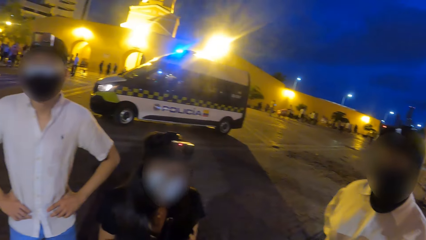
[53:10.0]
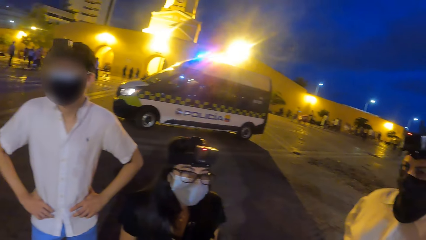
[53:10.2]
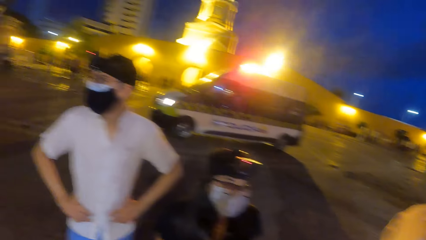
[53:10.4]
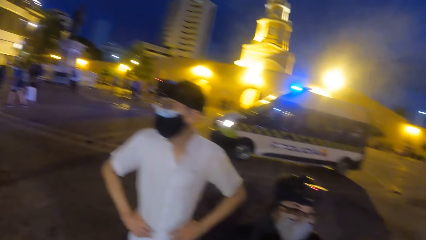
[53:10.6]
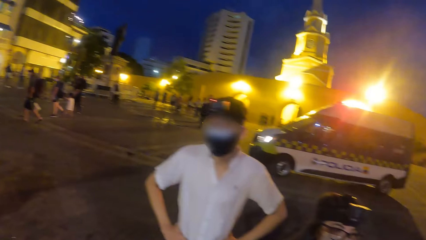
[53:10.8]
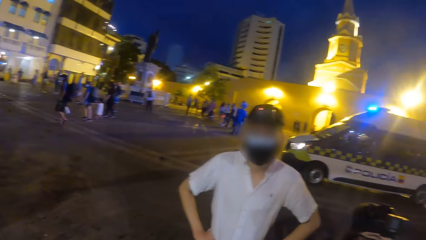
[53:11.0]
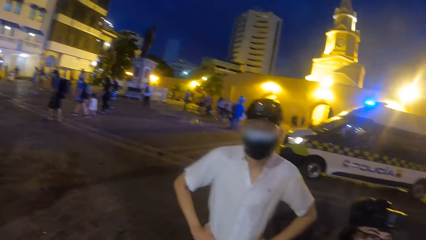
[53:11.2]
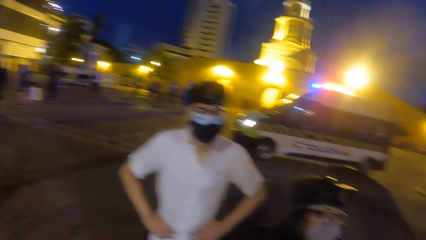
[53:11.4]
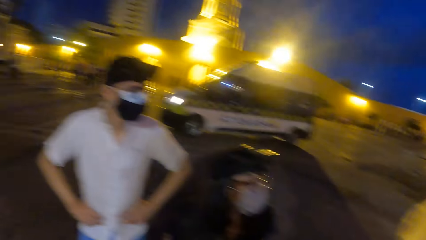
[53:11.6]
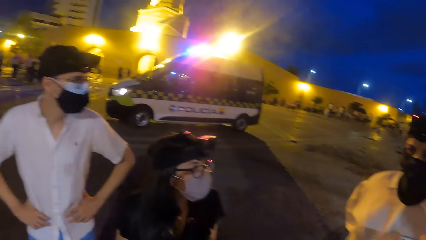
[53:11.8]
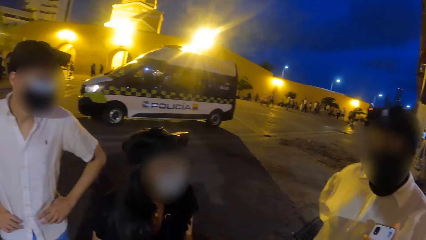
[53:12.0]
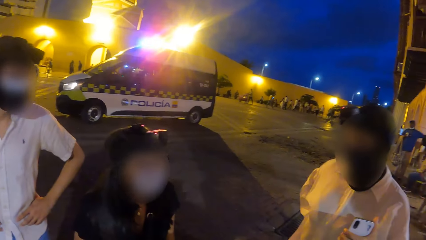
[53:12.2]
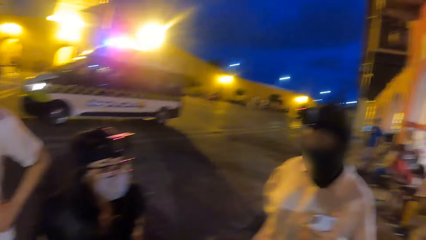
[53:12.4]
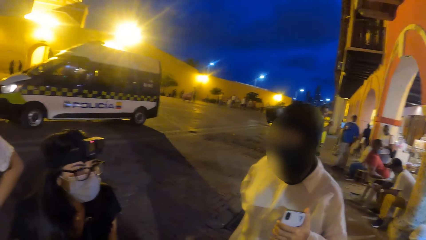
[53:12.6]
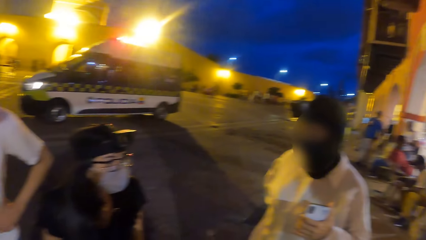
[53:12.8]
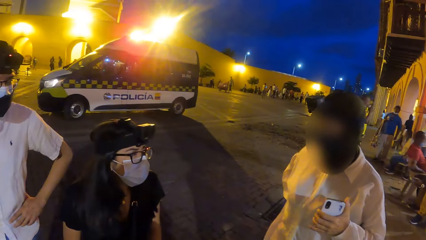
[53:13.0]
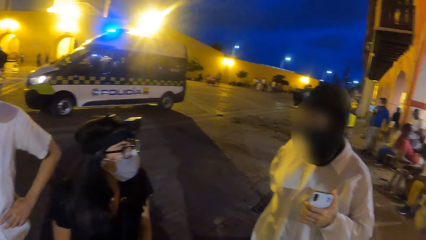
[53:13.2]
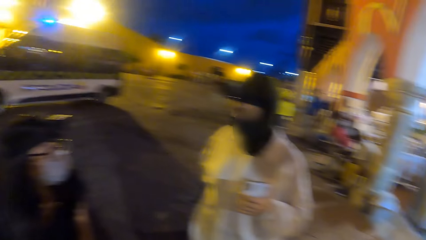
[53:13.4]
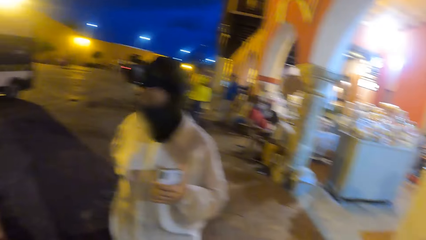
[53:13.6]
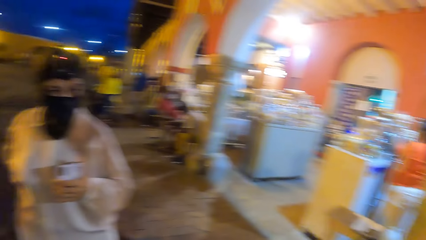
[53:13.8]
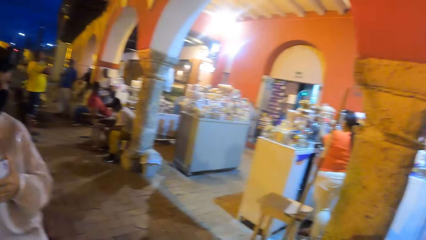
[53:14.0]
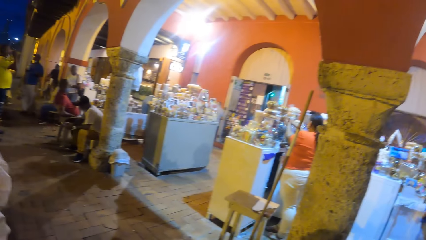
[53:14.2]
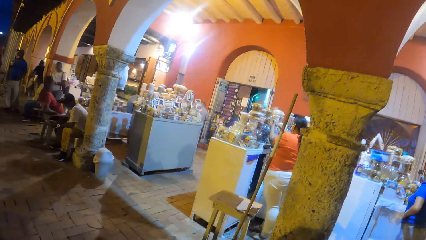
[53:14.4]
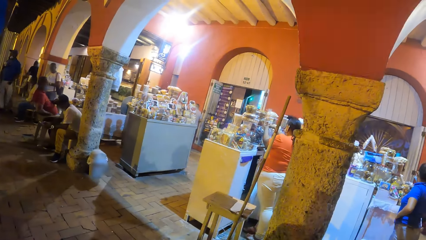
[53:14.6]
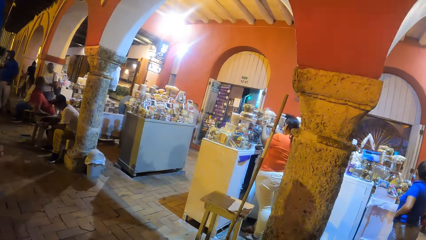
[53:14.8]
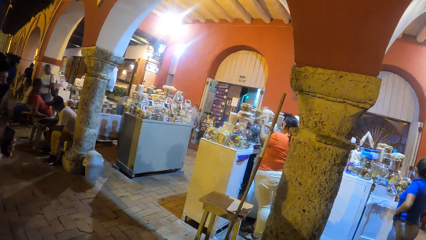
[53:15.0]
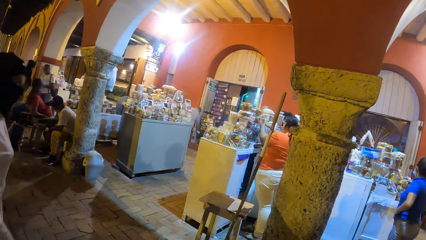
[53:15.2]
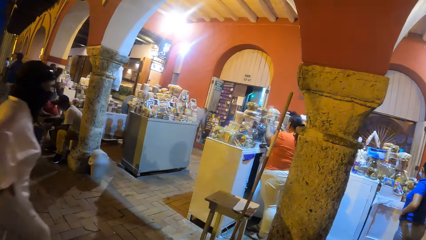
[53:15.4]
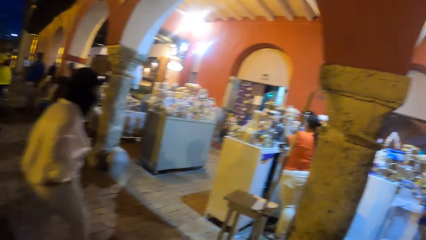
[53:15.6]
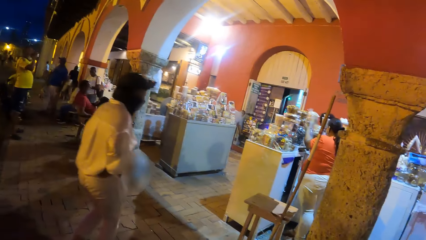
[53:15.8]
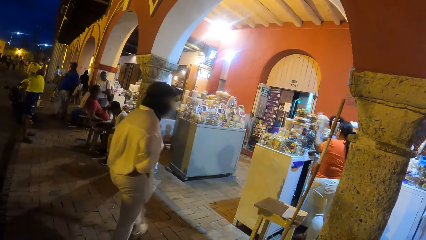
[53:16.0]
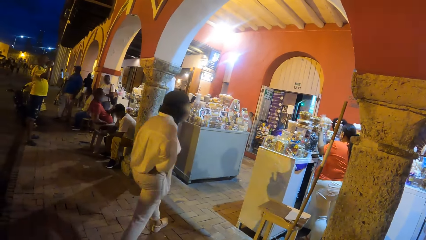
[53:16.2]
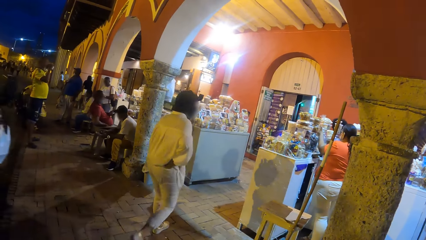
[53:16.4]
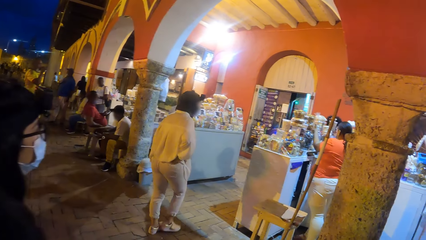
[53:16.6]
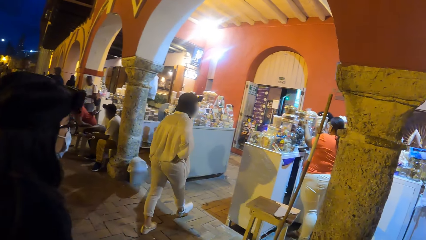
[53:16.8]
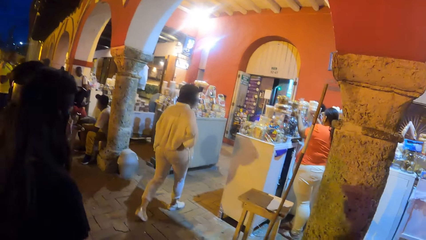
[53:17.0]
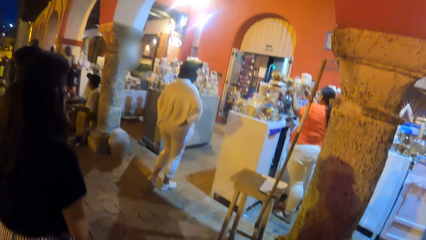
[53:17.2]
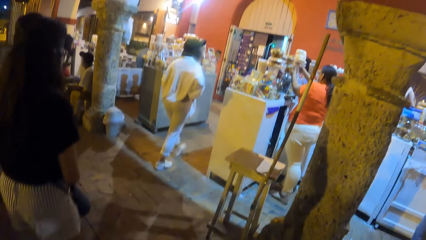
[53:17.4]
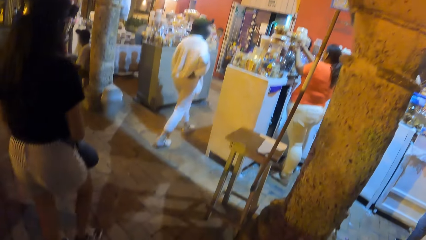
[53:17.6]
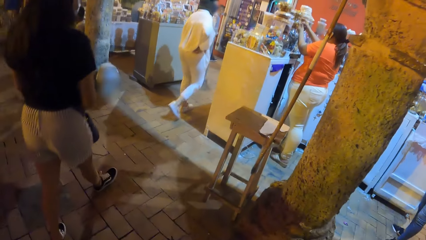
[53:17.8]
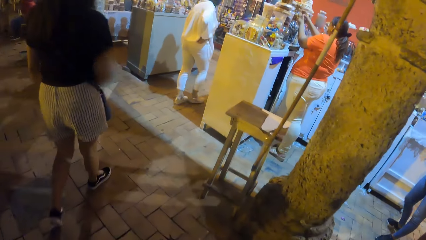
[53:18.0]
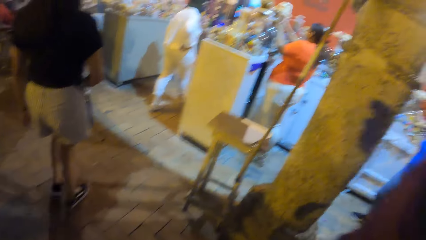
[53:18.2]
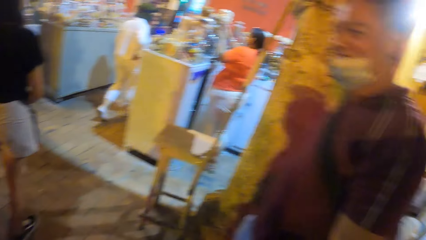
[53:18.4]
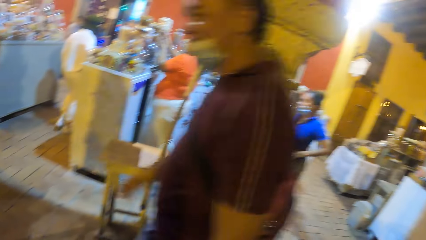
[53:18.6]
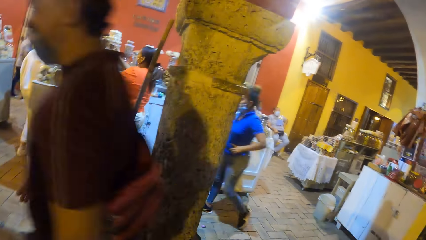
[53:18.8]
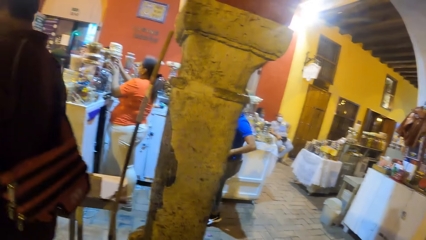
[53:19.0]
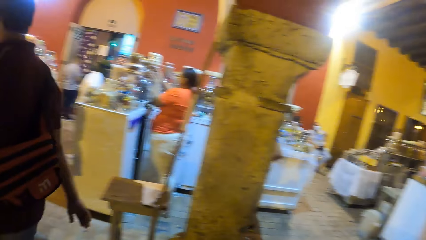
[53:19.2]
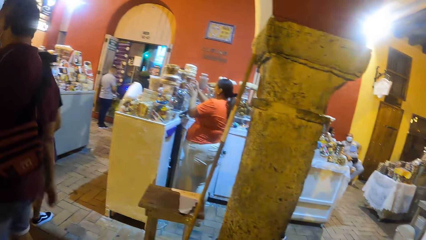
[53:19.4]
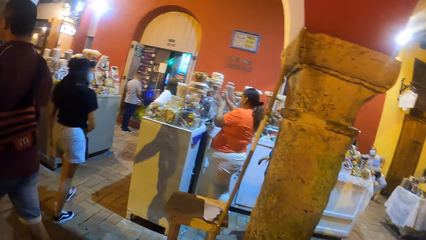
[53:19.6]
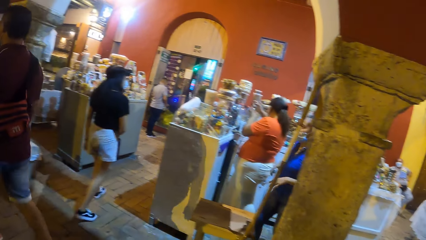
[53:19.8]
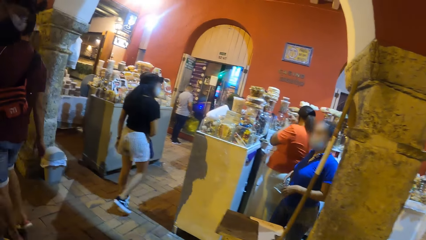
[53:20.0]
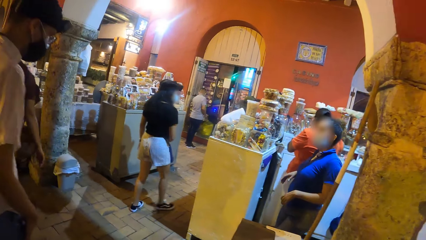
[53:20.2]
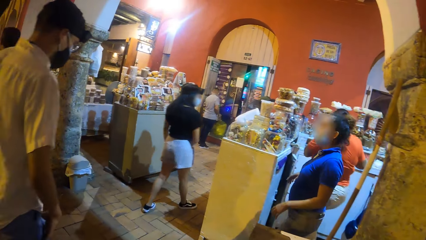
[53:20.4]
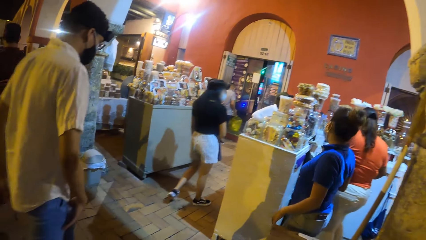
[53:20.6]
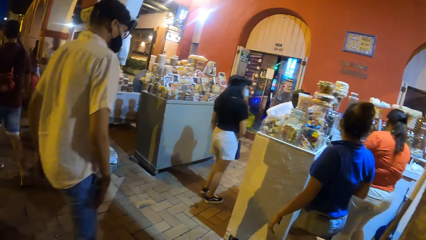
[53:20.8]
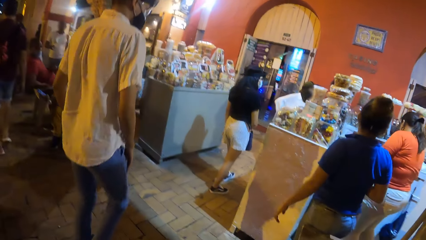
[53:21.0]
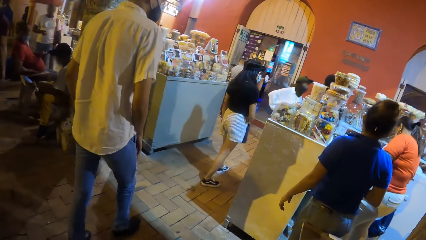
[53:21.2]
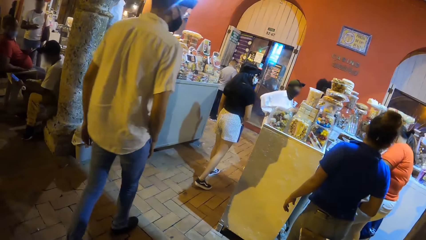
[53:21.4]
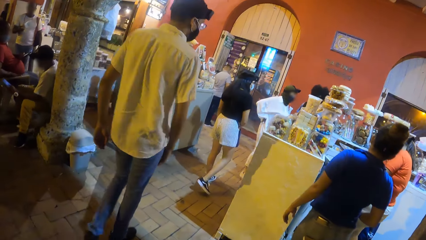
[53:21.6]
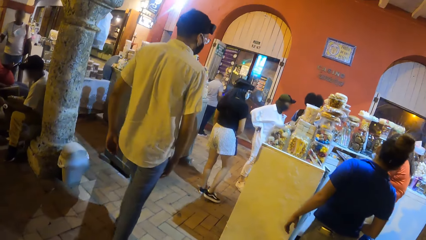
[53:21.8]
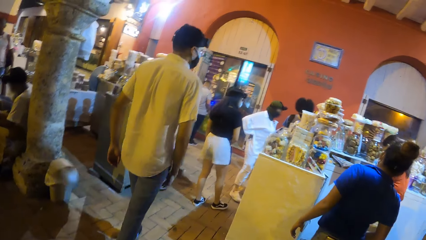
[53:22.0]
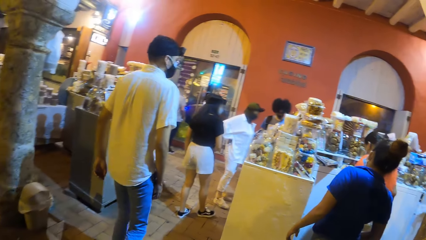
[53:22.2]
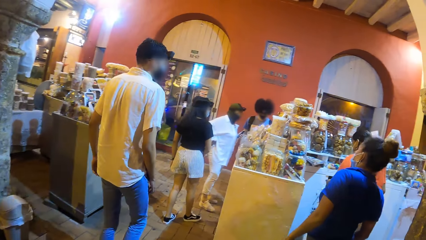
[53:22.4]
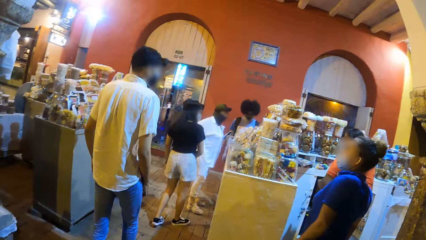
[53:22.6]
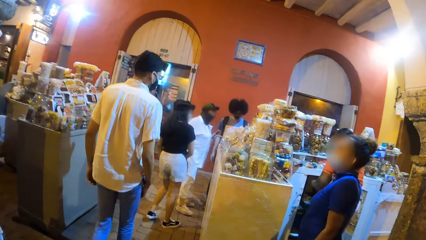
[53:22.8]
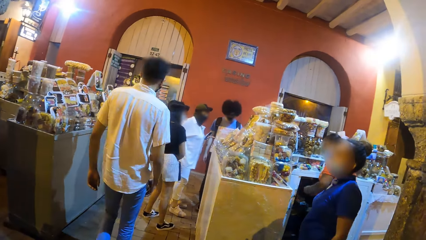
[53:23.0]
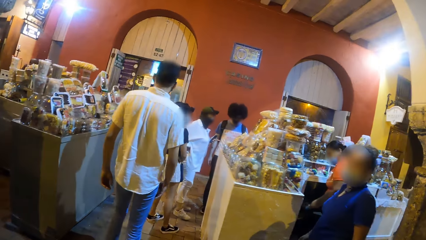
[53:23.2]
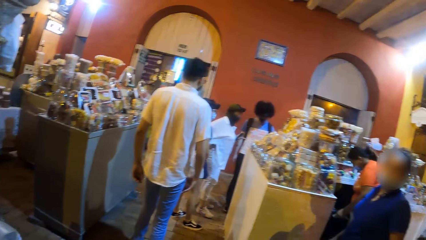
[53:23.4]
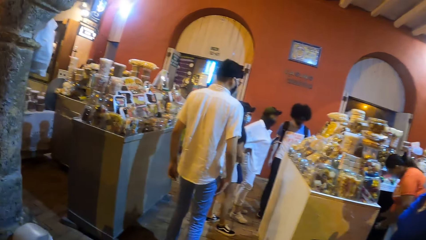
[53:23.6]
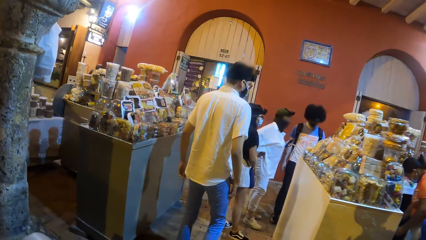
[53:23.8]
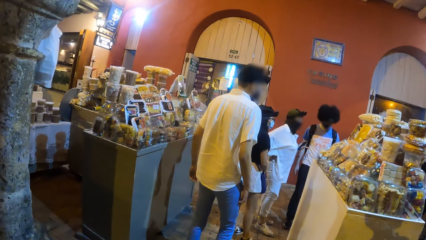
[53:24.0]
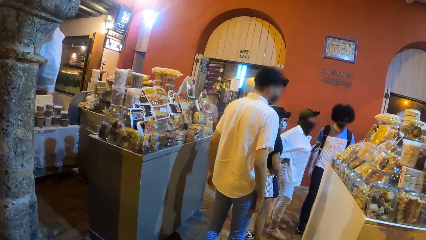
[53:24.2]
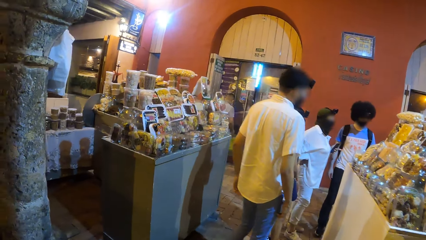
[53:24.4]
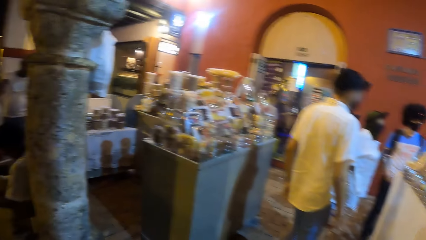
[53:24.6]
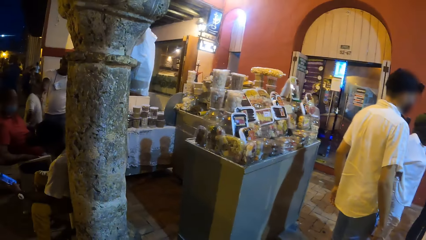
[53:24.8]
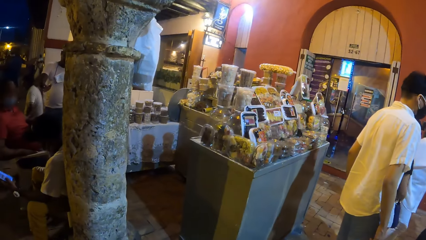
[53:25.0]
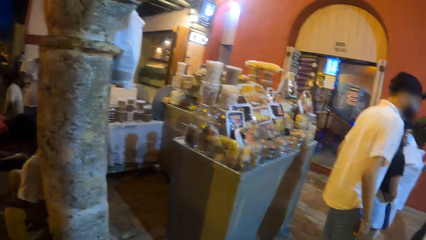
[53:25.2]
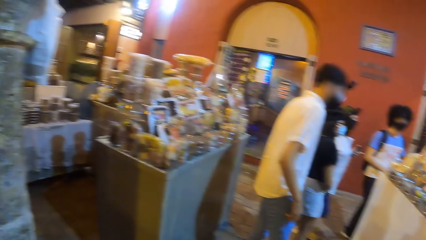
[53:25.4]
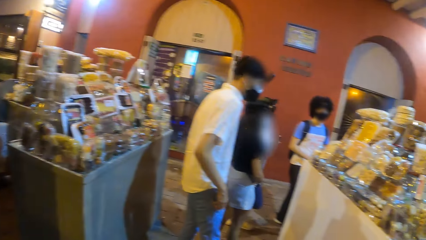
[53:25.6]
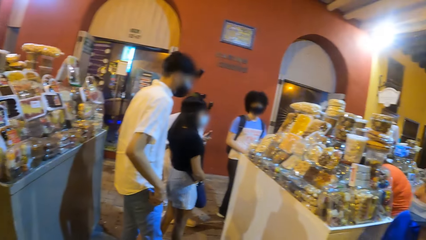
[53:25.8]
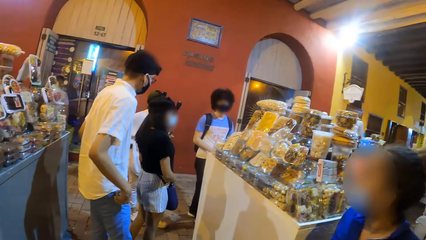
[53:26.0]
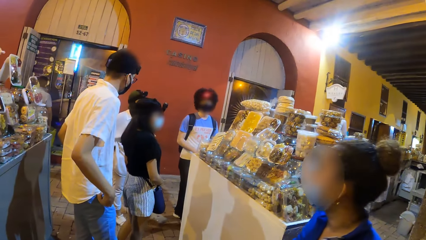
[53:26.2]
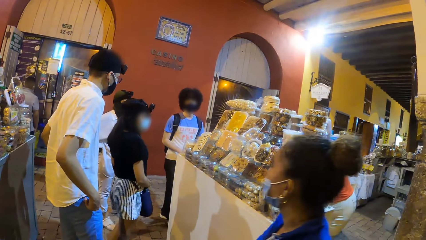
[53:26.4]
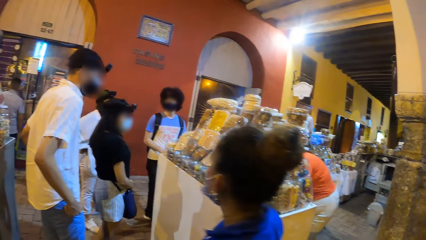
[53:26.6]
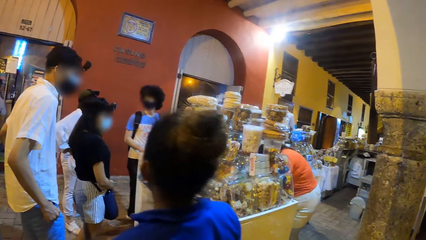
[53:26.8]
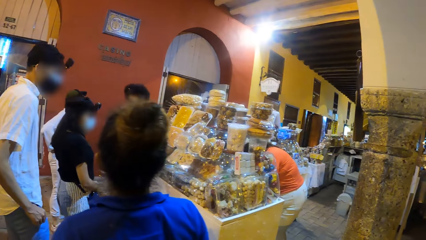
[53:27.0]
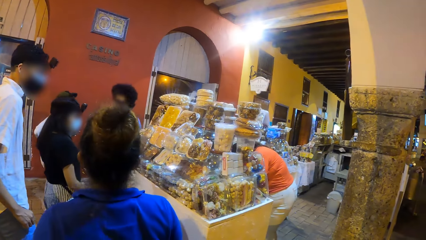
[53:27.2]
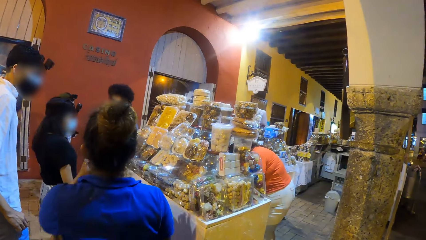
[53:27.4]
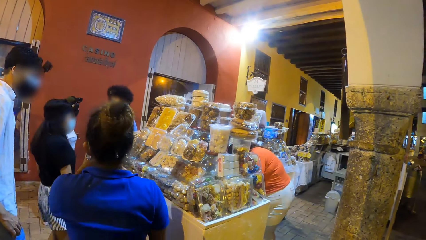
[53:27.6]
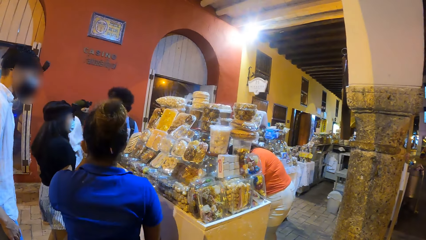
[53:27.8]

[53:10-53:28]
The woman walks into the building with the man and the other woman. The camera wearer walks. The man walks. The camera wearer walks into the building. They look around. The man stands and touches clothes.
